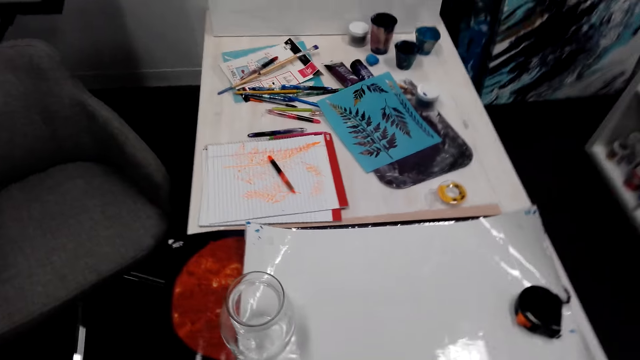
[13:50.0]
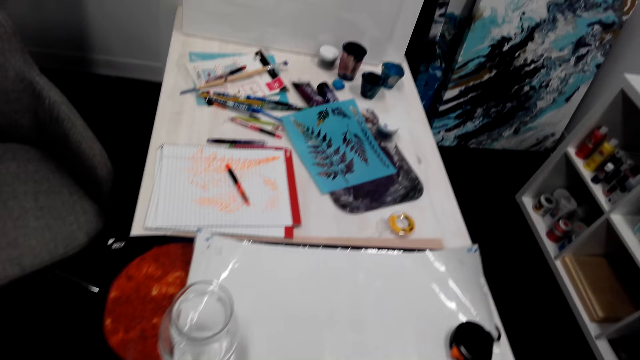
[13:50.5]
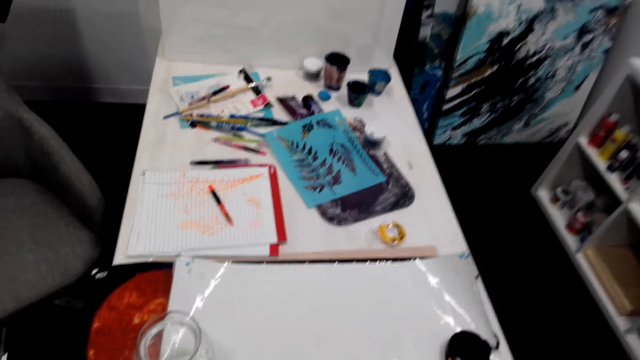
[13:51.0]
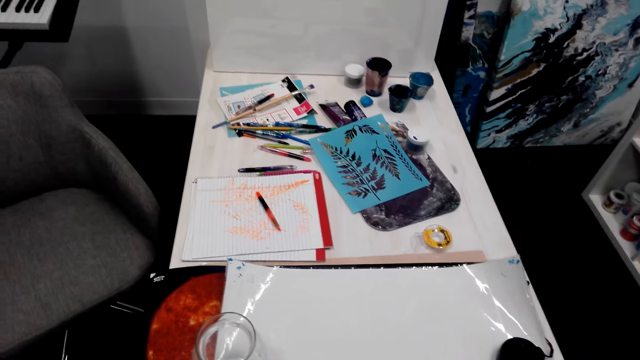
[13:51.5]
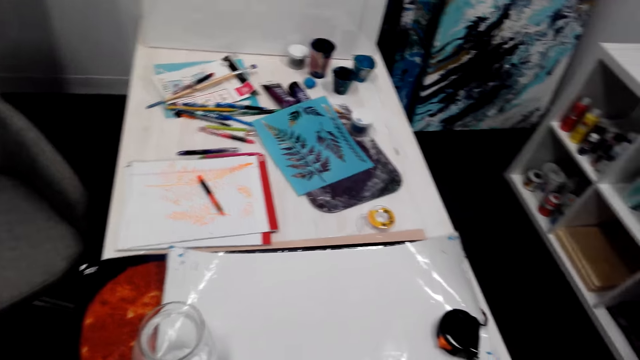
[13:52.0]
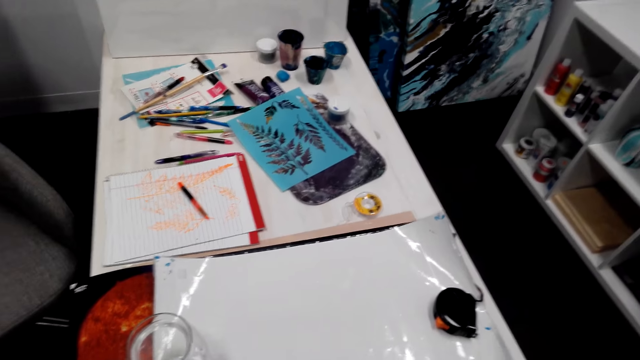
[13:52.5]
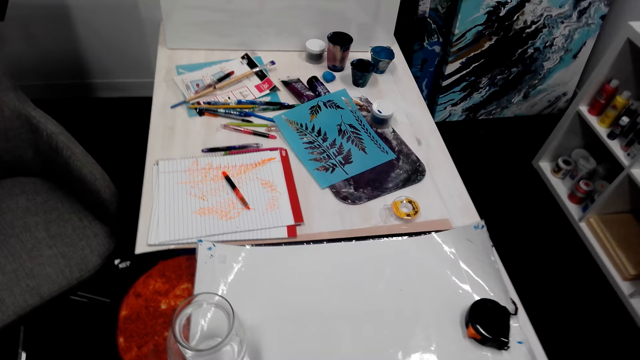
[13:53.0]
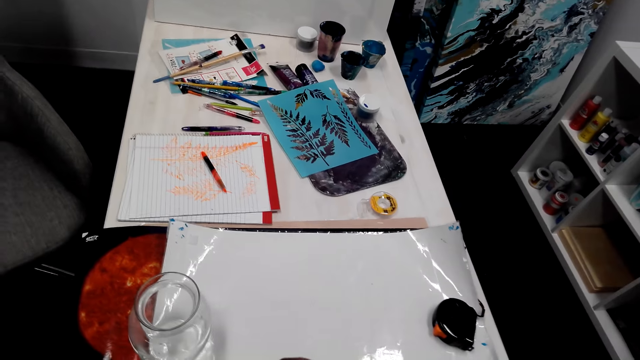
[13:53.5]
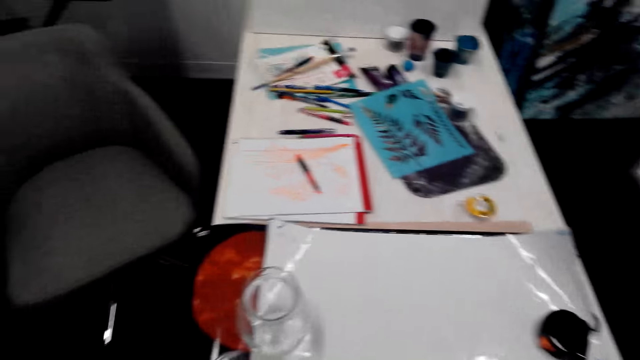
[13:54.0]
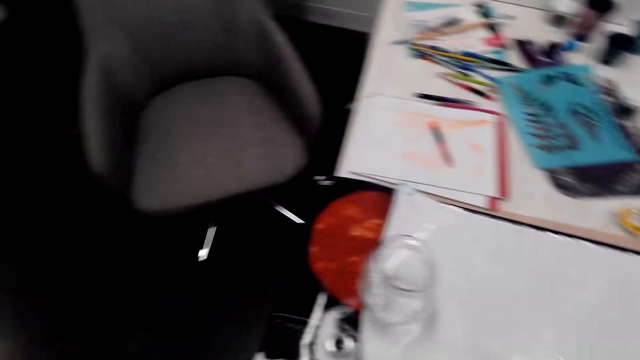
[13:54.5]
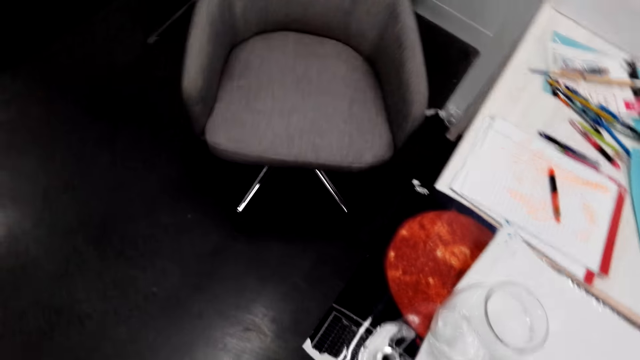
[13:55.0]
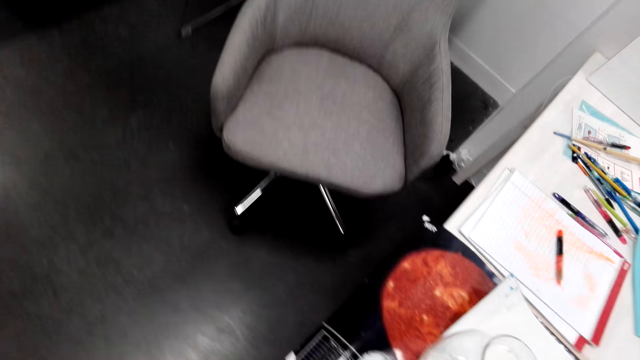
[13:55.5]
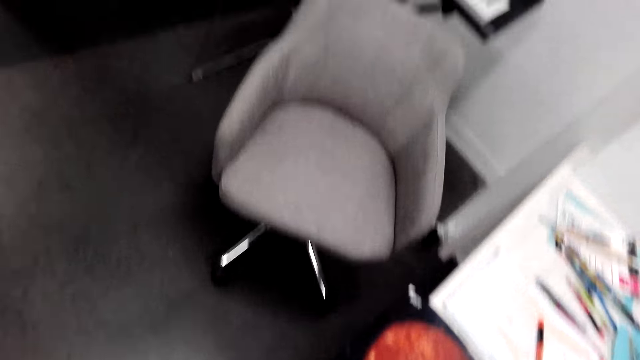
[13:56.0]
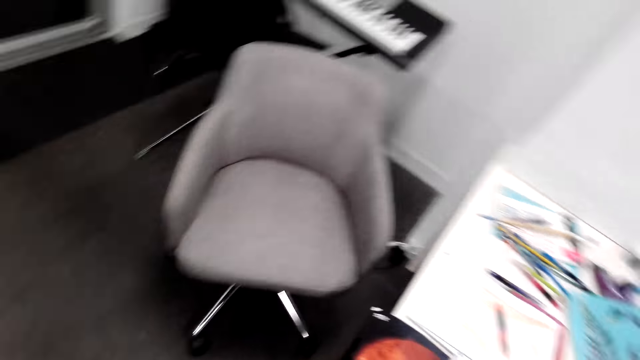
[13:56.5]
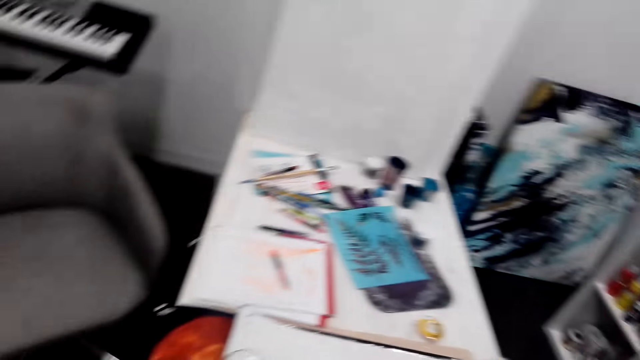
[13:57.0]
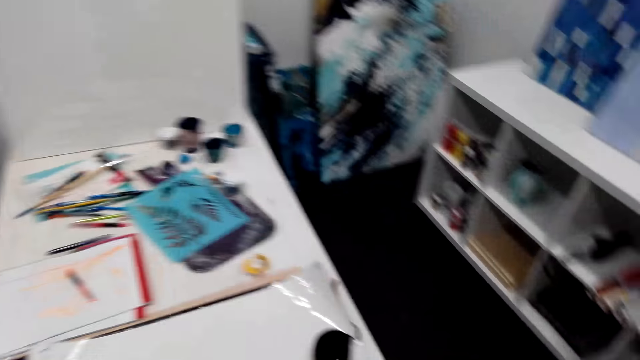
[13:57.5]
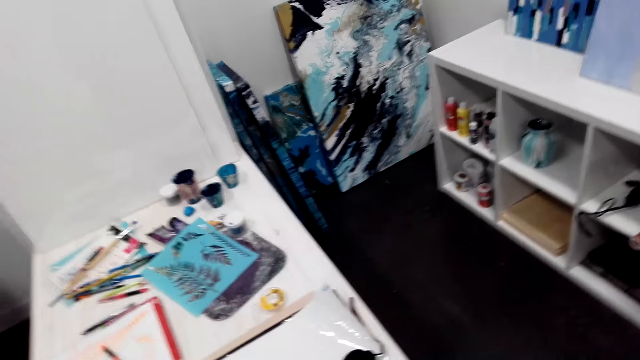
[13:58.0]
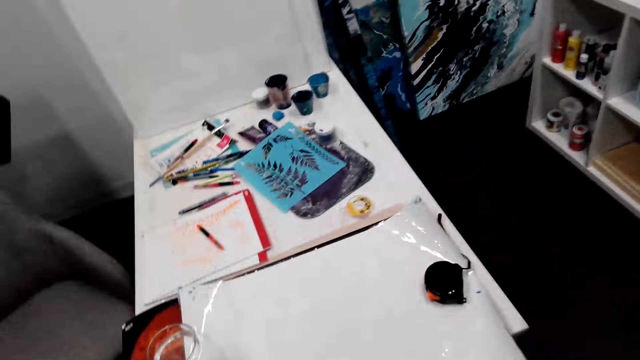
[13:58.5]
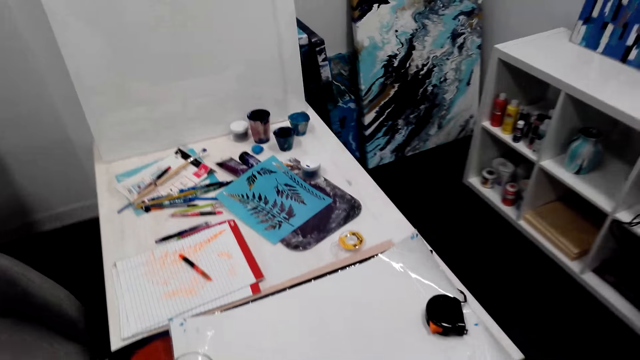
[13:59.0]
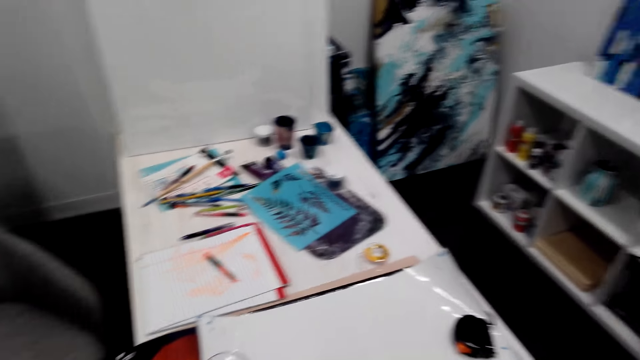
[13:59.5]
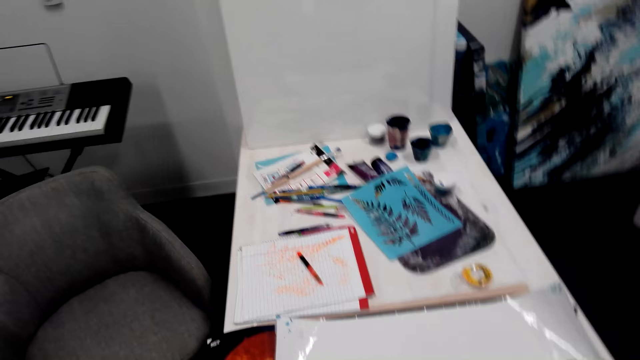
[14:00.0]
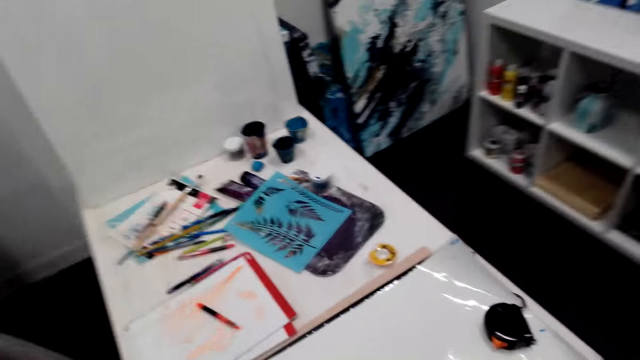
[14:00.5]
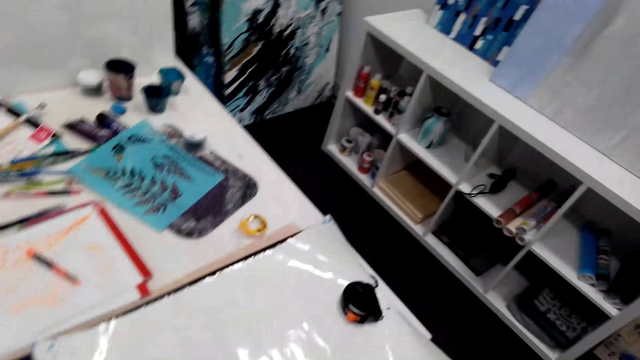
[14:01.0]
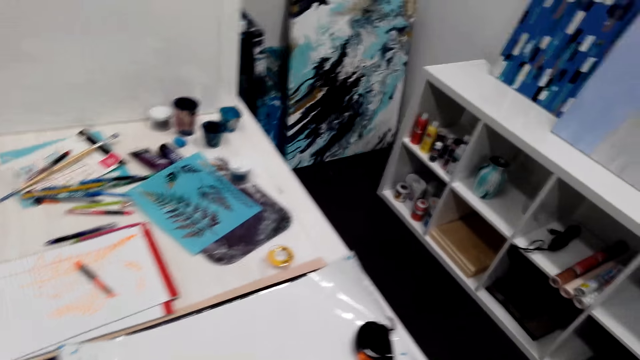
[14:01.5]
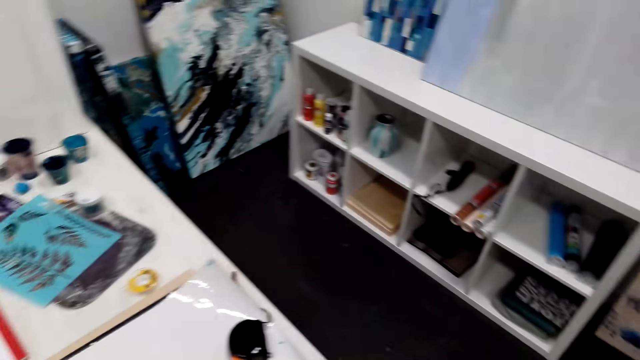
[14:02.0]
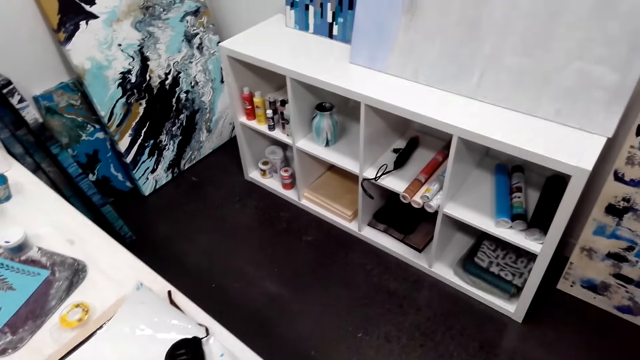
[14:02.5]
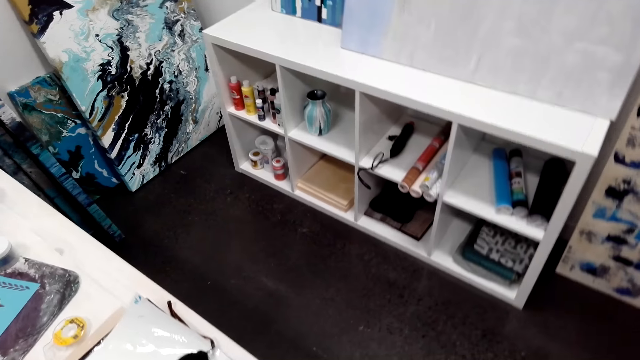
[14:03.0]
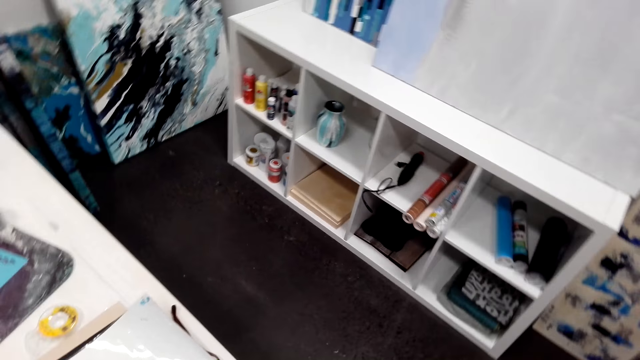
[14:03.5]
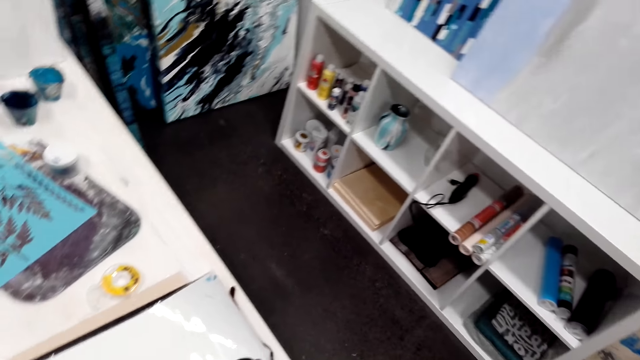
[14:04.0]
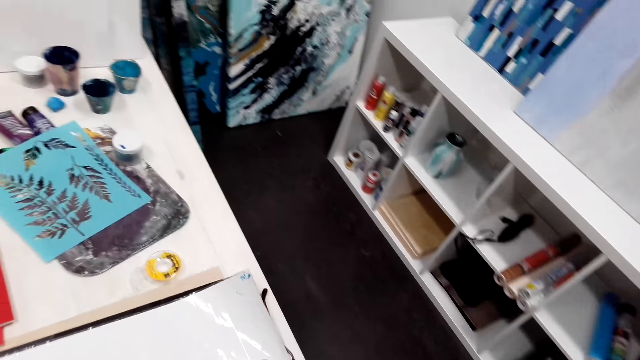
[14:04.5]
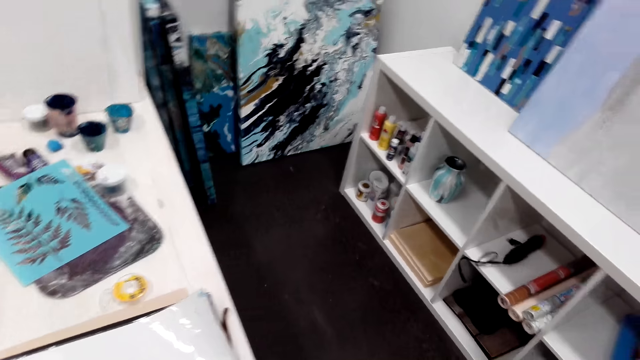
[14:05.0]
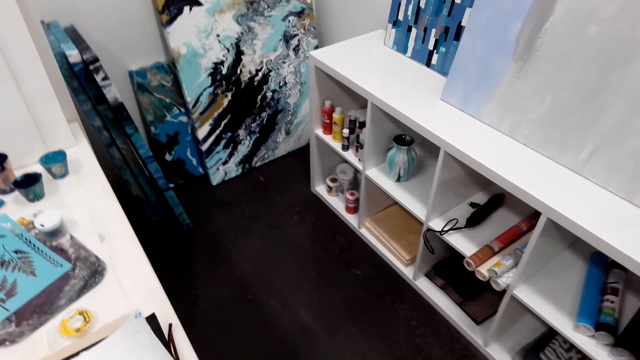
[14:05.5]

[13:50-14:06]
The camera wearer moves around. They move around again.

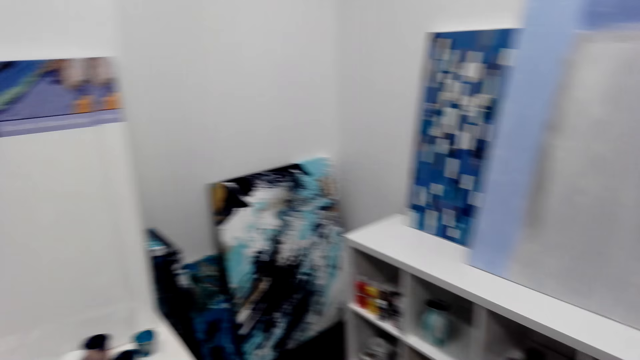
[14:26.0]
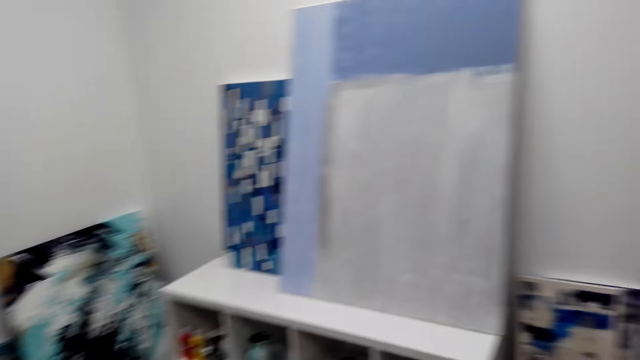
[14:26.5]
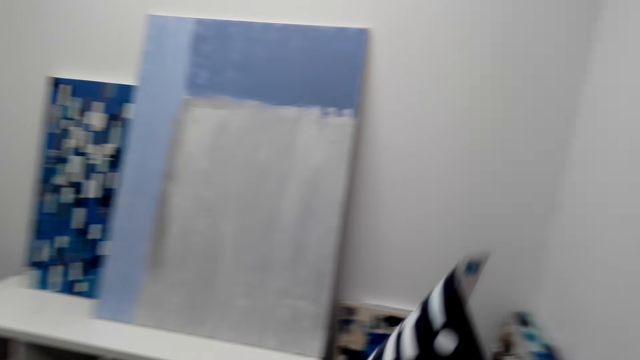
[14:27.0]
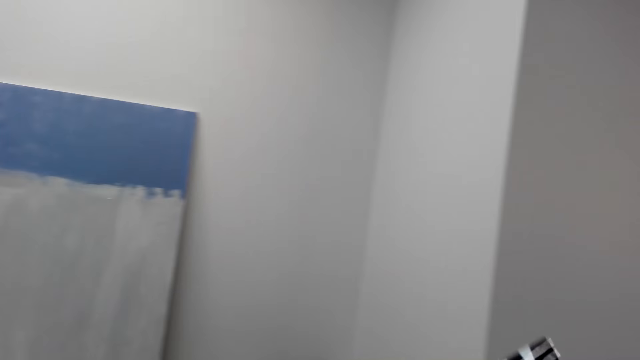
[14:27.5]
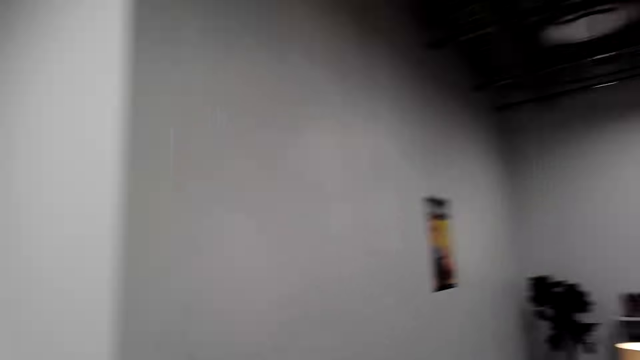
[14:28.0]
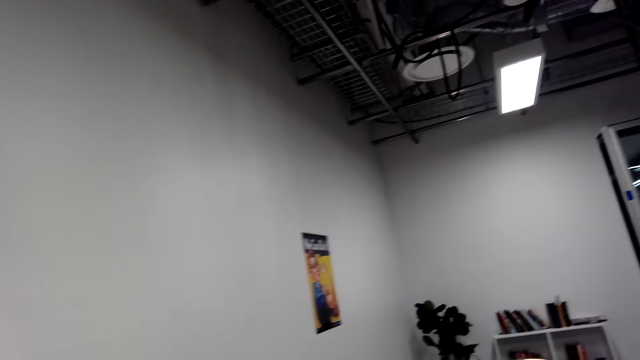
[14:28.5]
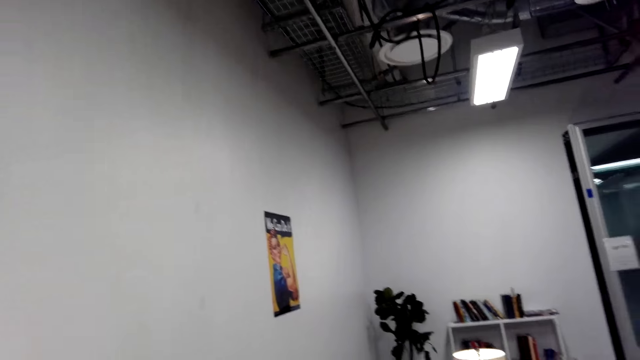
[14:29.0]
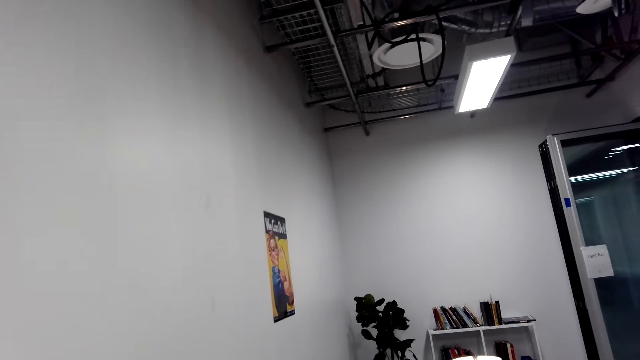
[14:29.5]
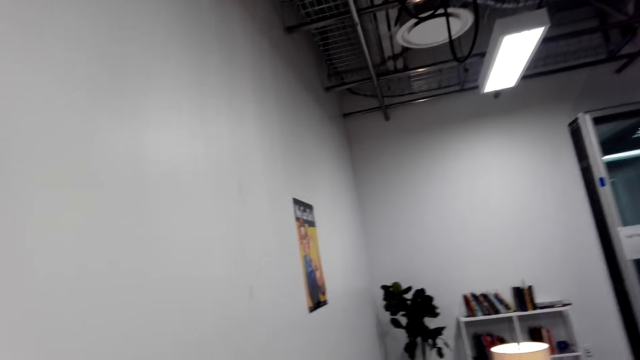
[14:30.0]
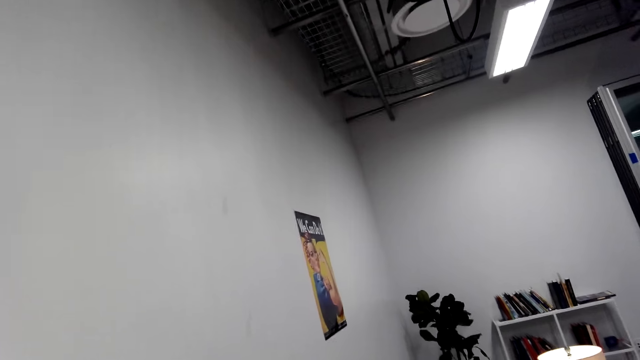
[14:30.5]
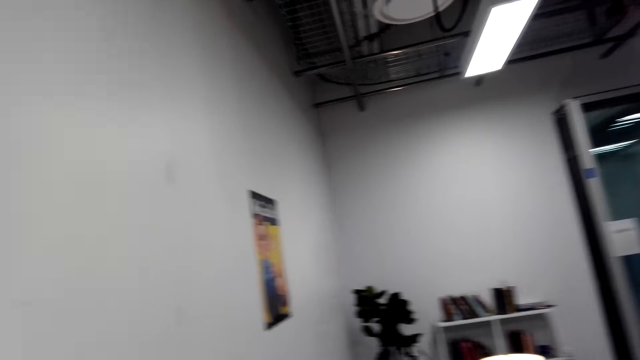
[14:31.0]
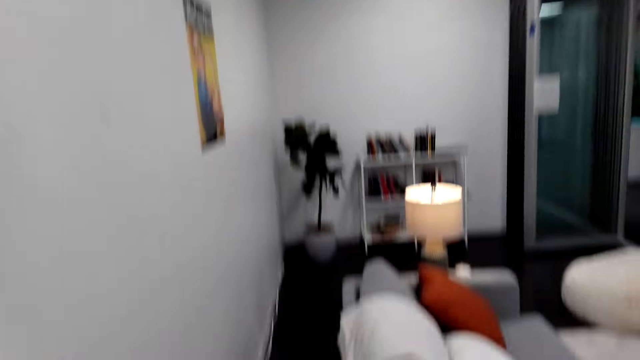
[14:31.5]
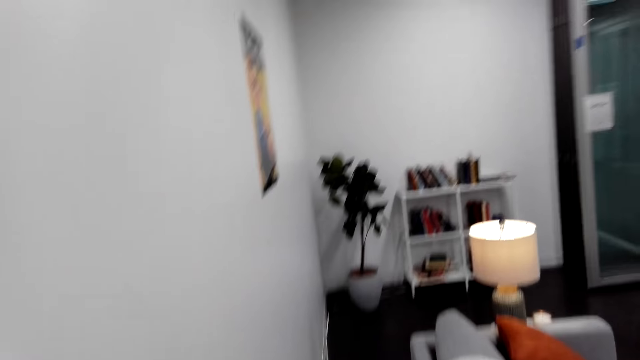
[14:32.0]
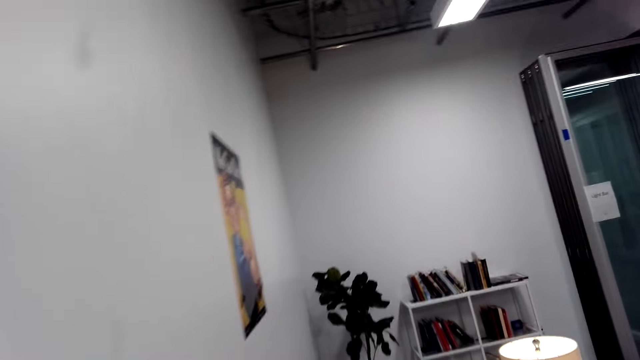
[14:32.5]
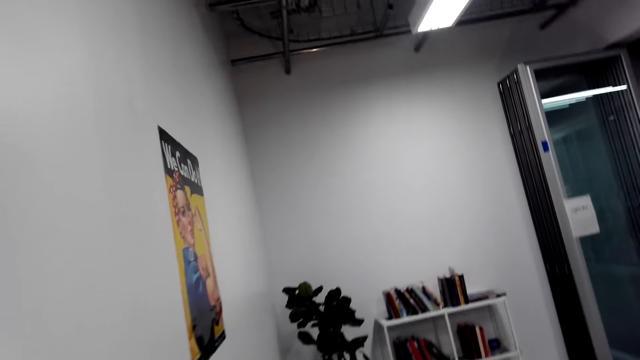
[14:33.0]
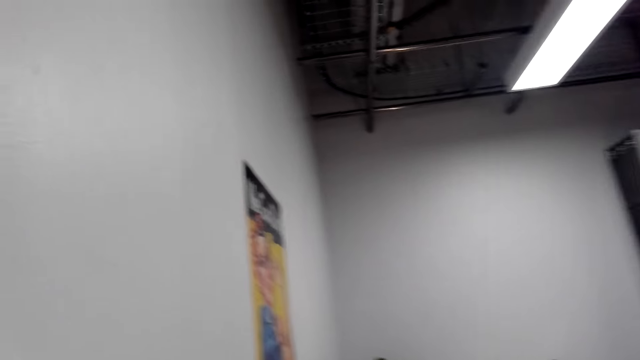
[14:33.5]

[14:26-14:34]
The camera wearer holds wallpaper on the hand. They walk around the house.
